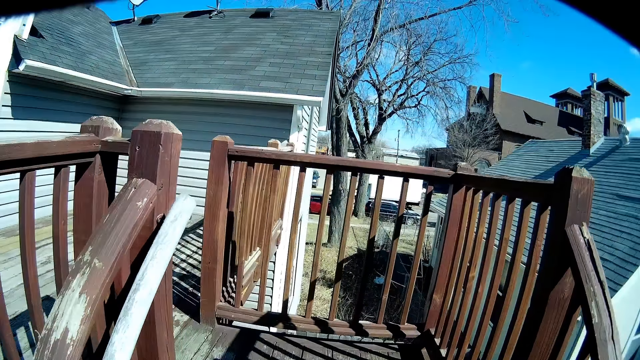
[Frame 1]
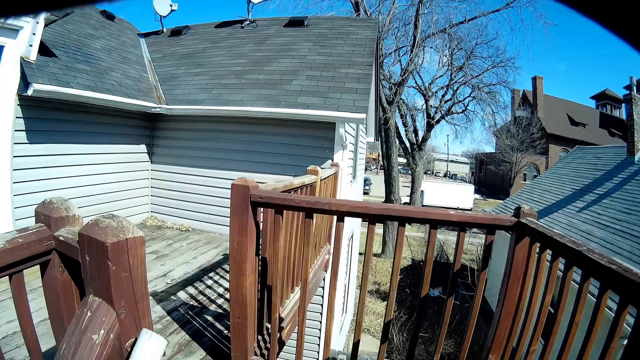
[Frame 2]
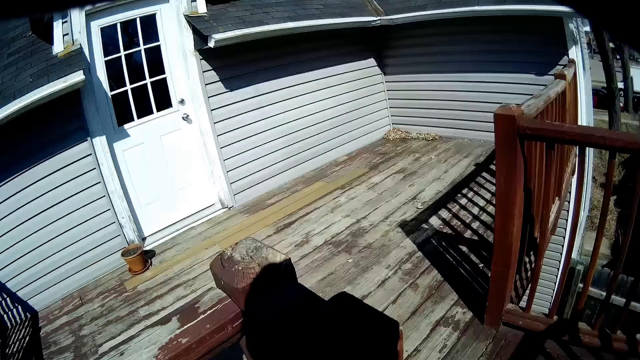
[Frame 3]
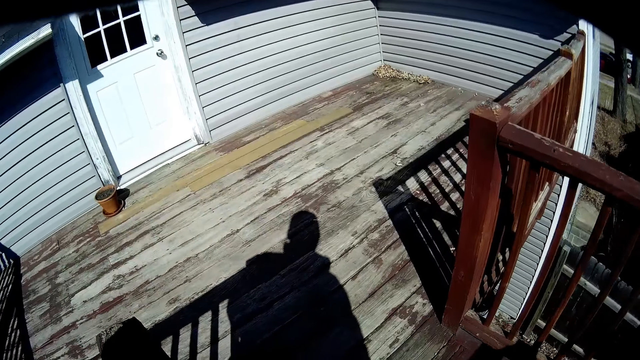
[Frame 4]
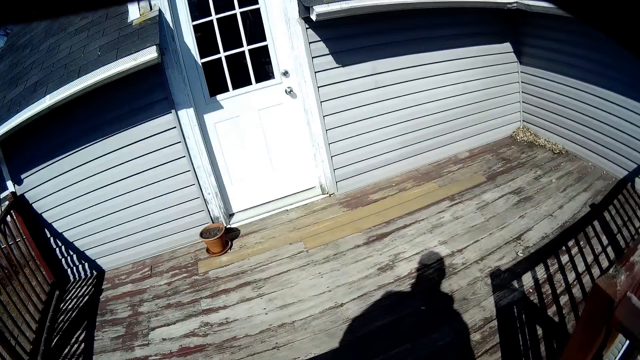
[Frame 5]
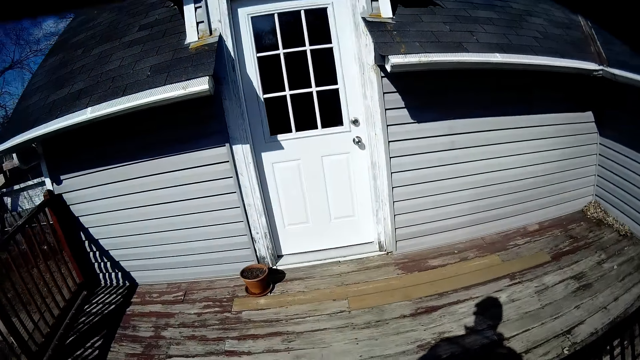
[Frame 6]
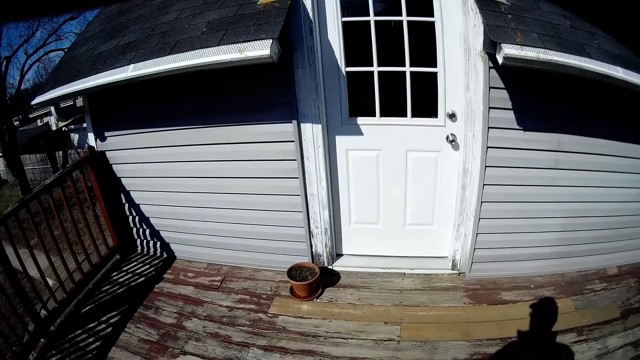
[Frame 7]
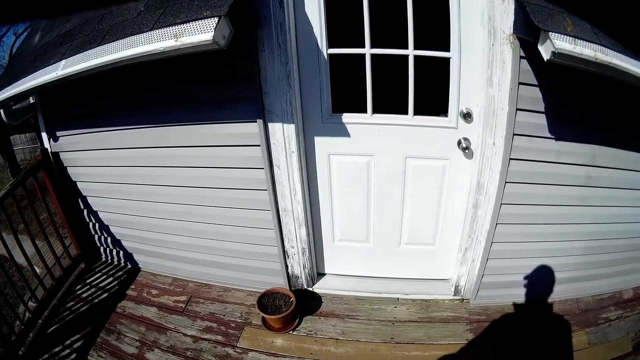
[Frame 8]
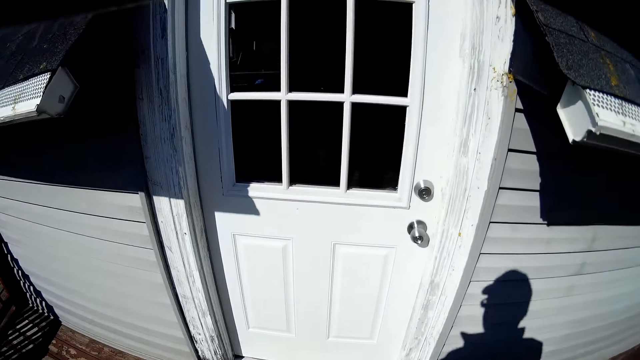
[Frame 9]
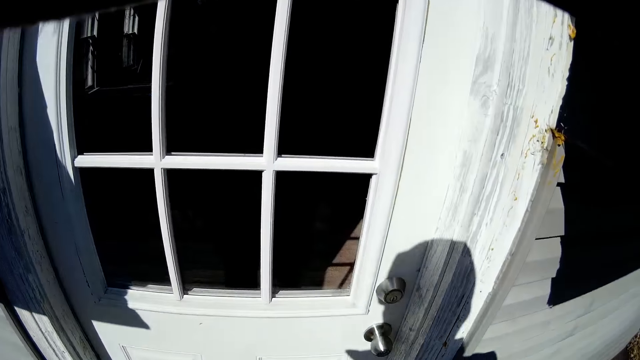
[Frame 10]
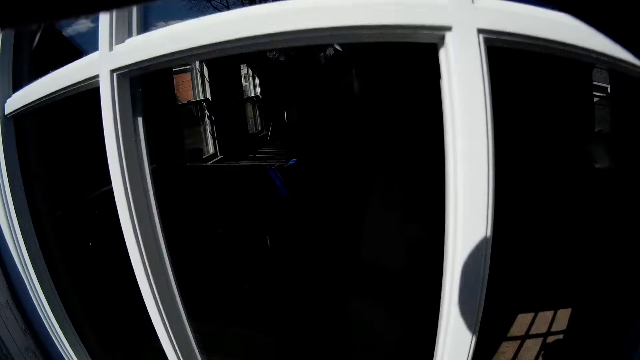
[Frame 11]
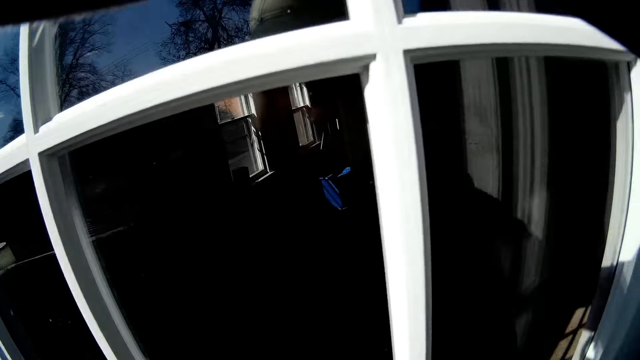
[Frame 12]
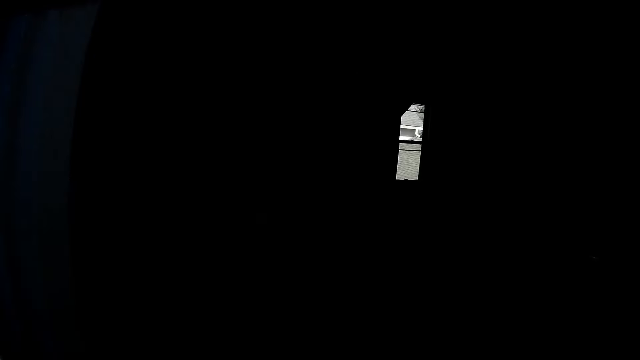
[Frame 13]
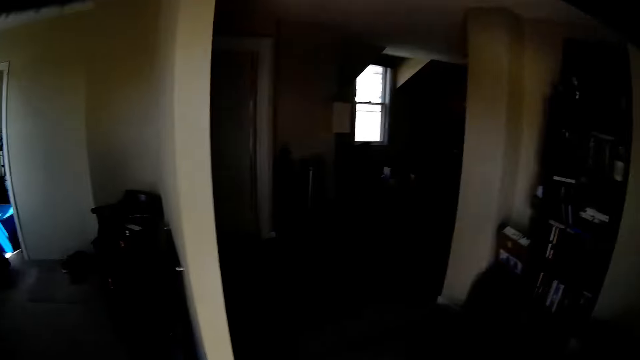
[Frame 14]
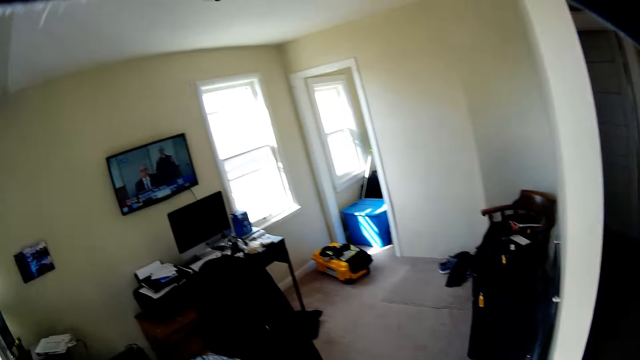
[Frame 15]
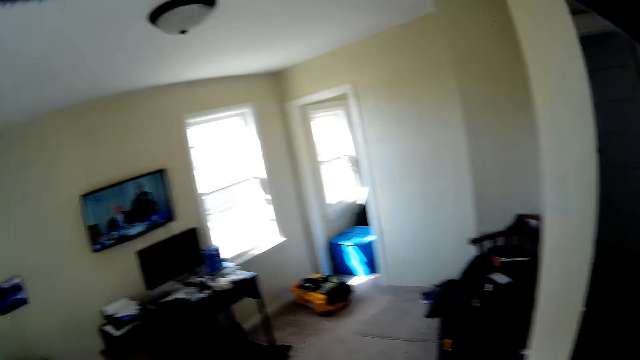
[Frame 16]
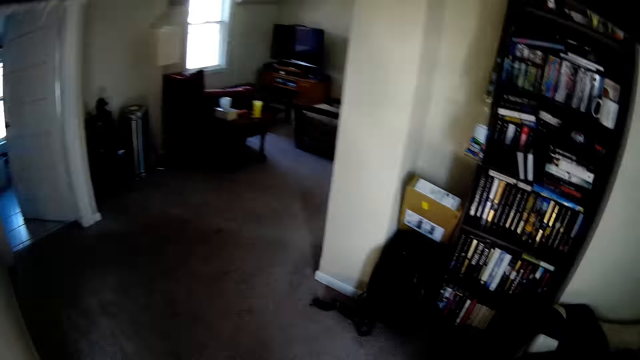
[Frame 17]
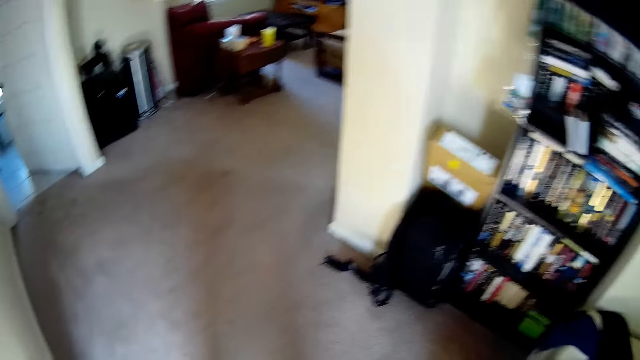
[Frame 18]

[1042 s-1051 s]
The camera wearer opens the door. They walk around.
